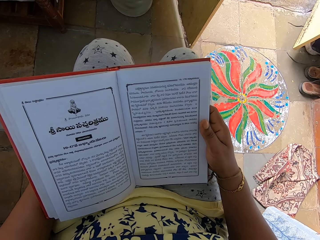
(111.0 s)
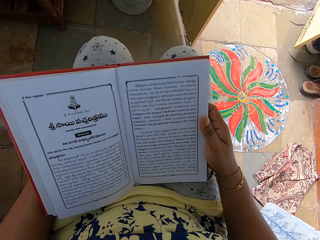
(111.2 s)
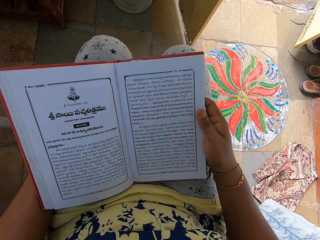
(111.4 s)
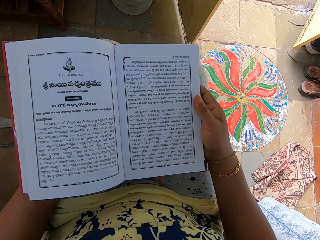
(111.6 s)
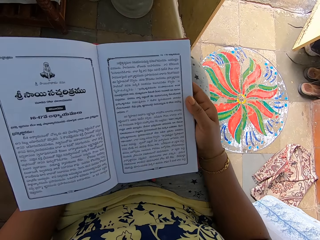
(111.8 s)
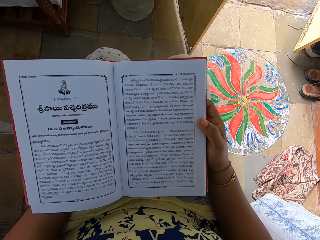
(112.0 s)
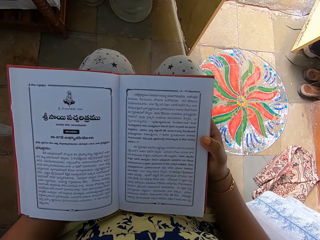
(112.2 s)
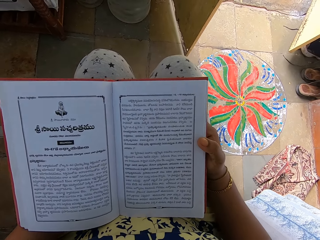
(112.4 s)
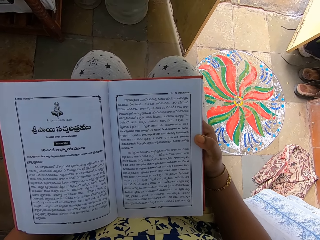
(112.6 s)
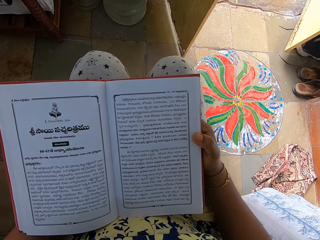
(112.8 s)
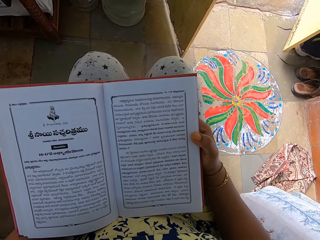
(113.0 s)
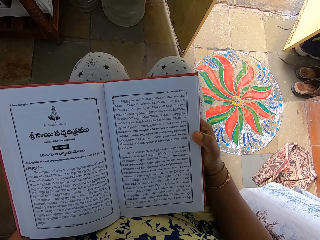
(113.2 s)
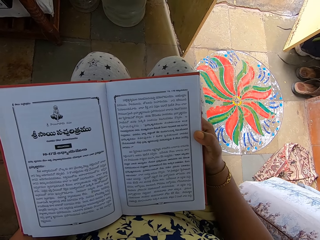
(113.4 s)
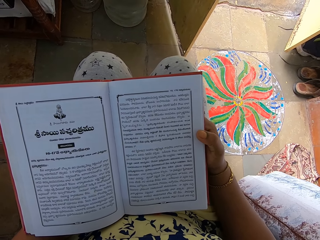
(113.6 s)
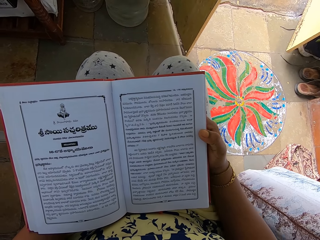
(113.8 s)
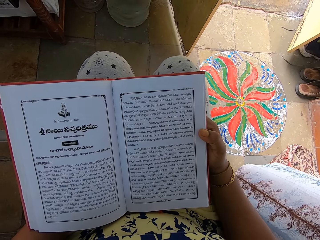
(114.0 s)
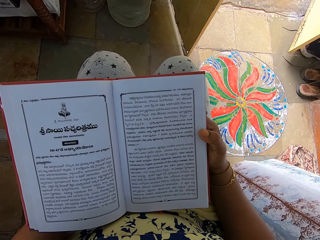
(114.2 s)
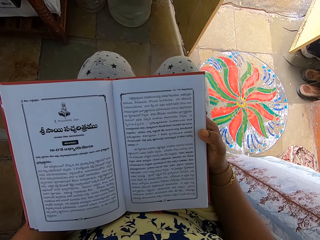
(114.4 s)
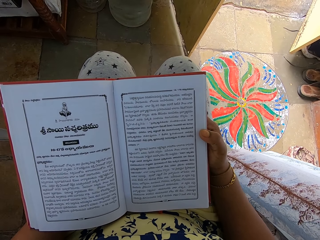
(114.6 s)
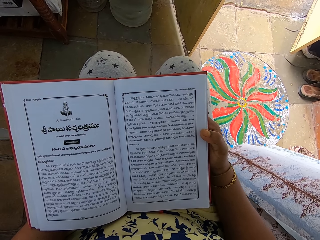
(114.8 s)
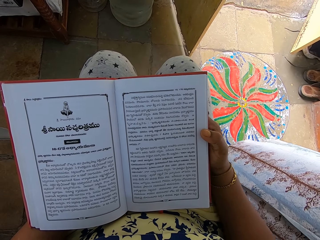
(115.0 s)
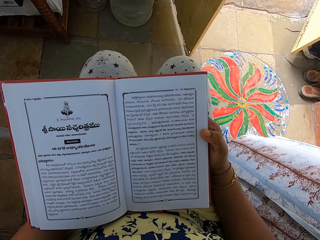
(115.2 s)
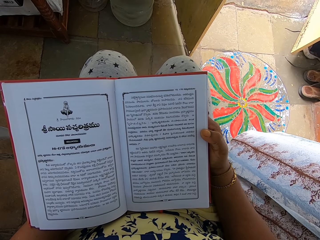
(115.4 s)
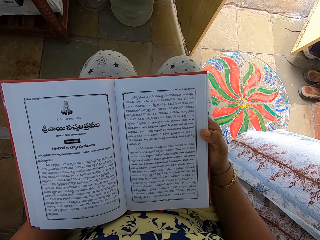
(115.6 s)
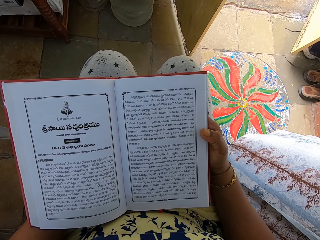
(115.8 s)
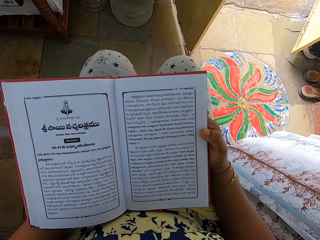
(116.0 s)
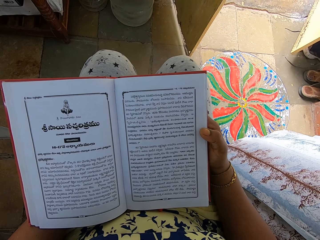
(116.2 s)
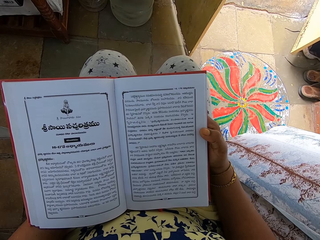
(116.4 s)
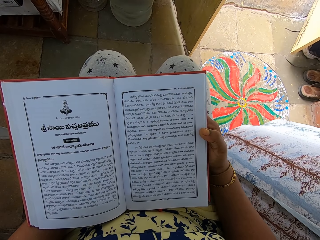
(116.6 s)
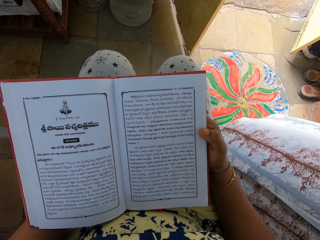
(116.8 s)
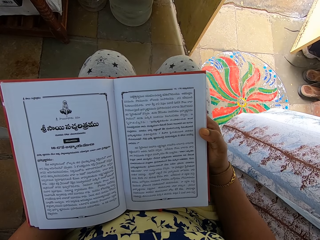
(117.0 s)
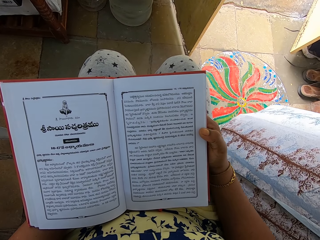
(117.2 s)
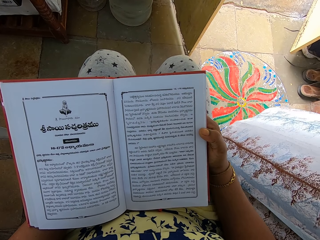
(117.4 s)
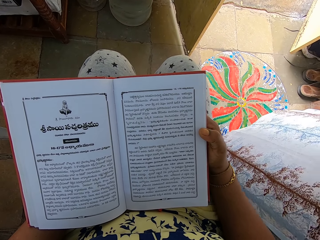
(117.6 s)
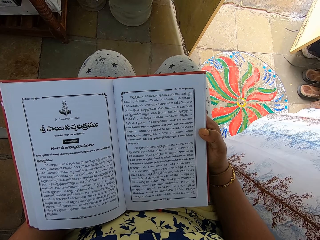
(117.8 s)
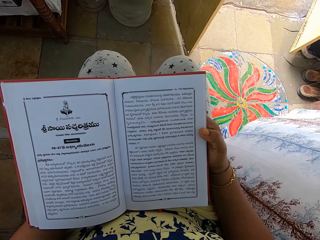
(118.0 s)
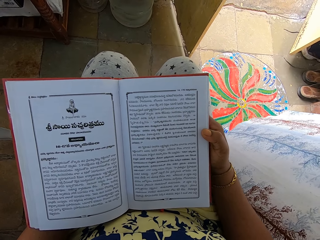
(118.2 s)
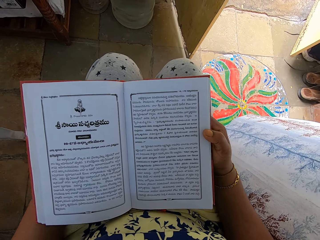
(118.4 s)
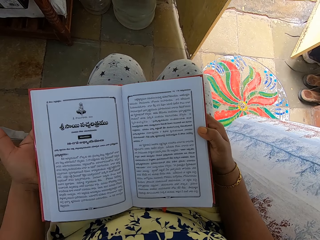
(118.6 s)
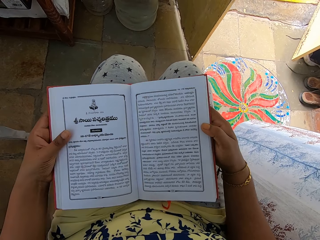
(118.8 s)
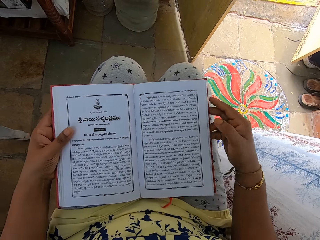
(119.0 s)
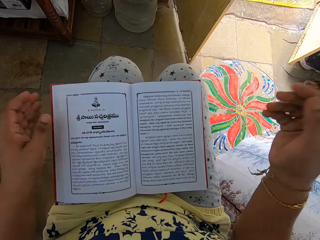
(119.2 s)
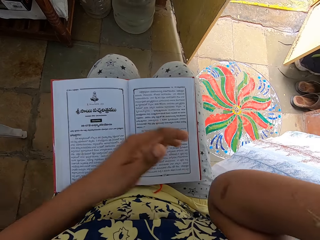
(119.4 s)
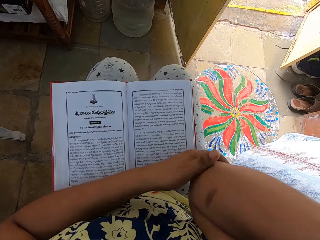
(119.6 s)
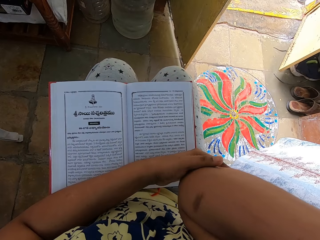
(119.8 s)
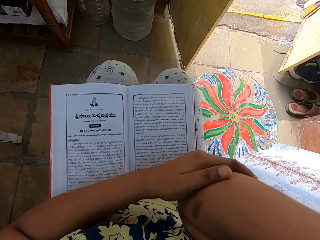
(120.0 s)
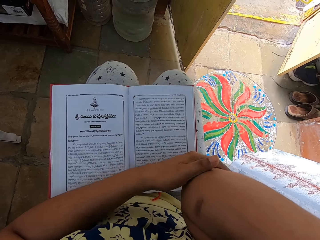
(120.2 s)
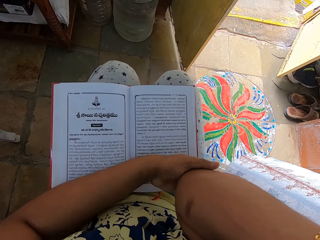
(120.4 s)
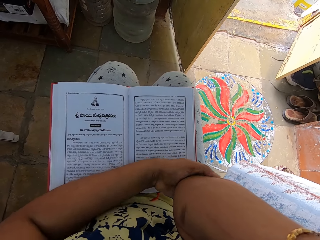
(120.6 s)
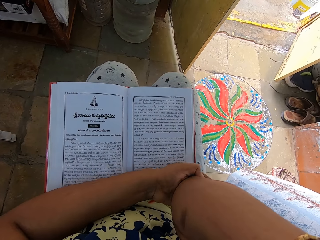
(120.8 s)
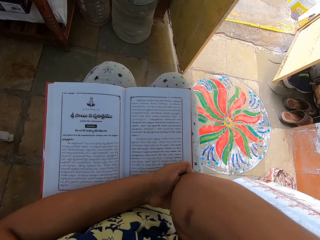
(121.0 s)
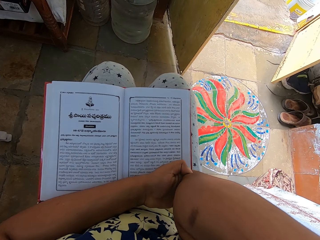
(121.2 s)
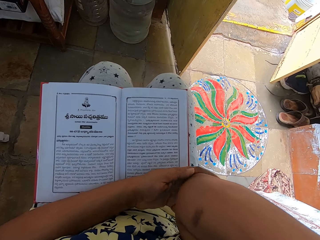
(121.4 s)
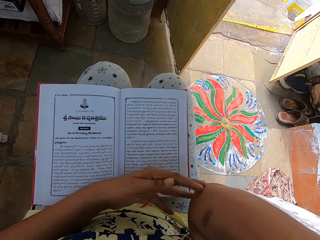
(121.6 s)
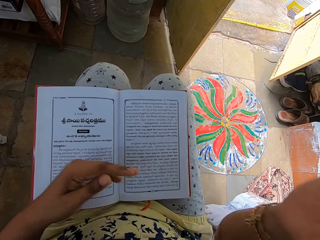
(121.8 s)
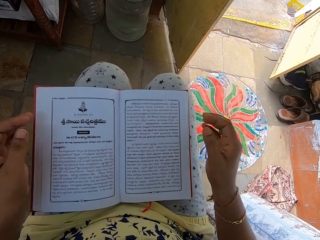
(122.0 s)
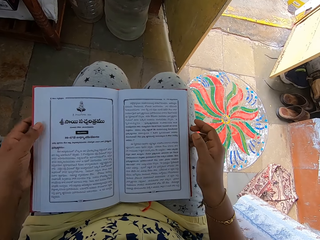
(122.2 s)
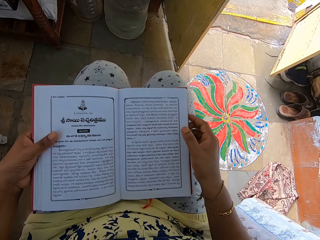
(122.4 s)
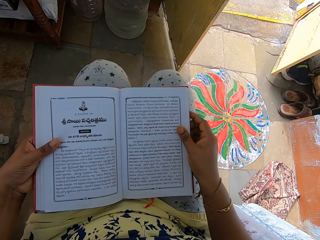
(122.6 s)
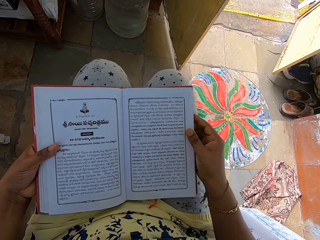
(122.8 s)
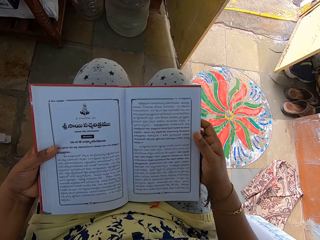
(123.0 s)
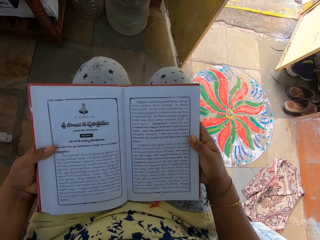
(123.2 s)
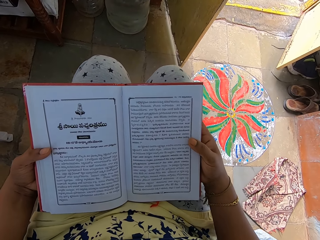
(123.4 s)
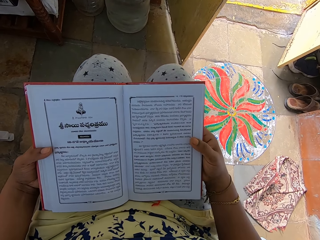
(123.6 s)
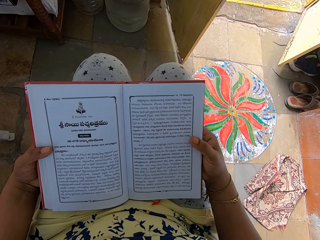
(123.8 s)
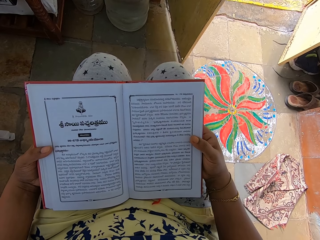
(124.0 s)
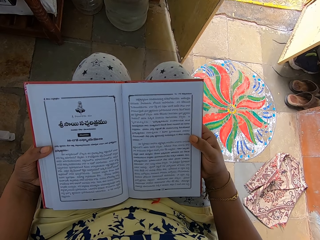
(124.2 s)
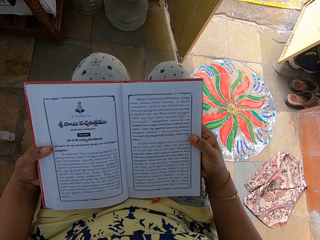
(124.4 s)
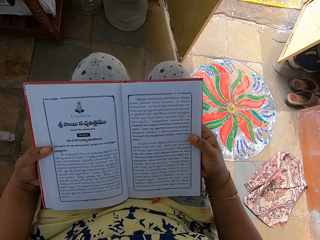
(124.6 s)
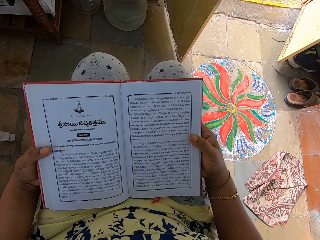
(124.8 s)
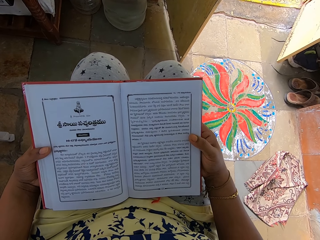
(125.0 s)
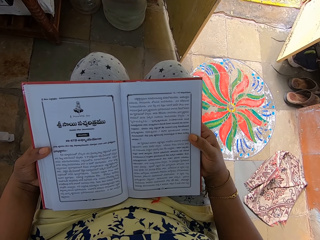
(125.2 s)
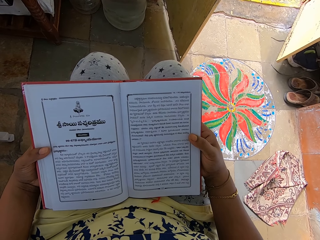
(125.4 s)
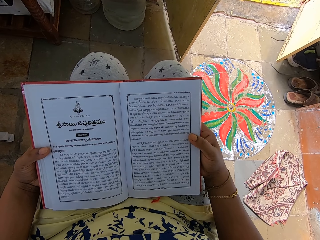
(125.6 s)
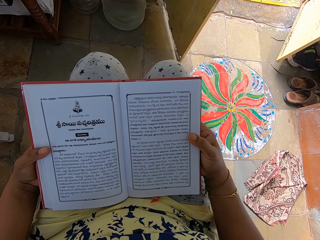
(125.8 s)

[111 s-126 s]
The camera wearer adjusts the book with both hands. She adjusts her left hand on the book and removes both hands from the book. She touches her other hand. She scratches the elbow in her right hand with her left hand. She holds the book with both hands.

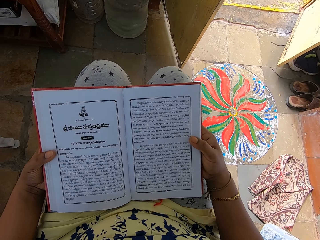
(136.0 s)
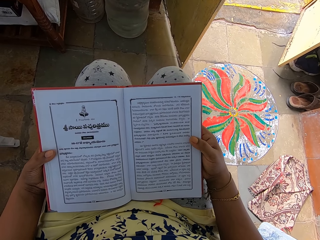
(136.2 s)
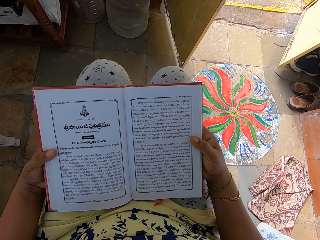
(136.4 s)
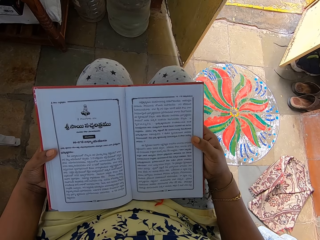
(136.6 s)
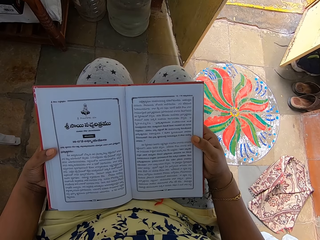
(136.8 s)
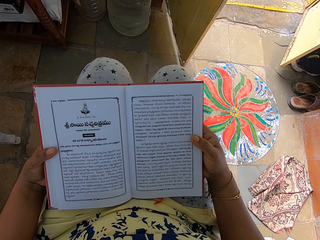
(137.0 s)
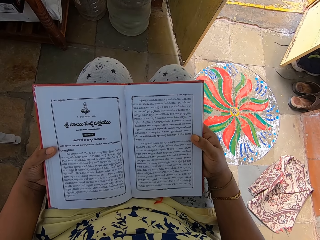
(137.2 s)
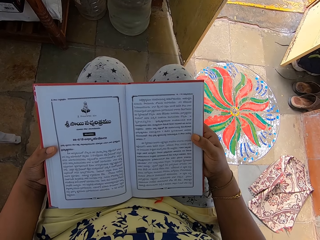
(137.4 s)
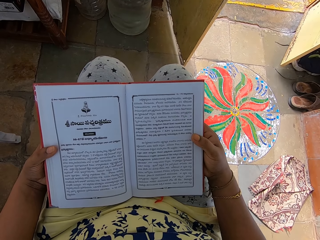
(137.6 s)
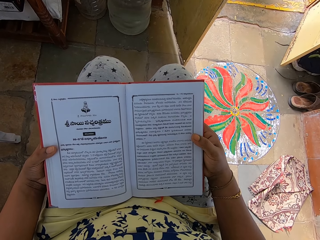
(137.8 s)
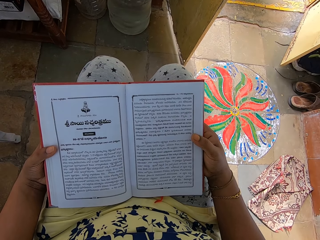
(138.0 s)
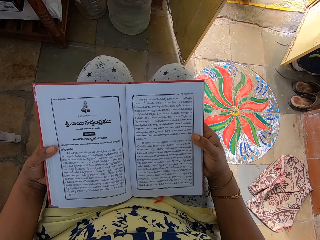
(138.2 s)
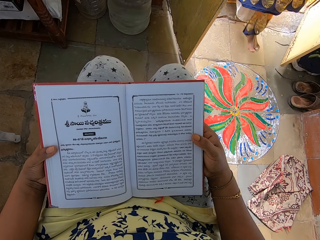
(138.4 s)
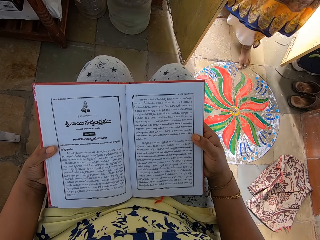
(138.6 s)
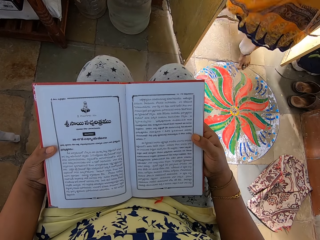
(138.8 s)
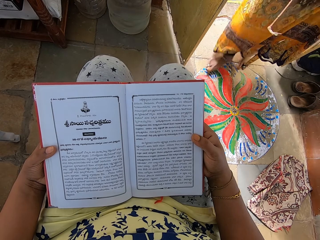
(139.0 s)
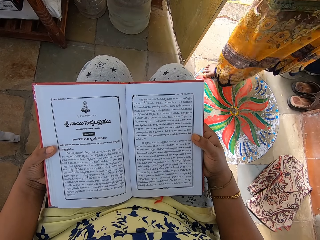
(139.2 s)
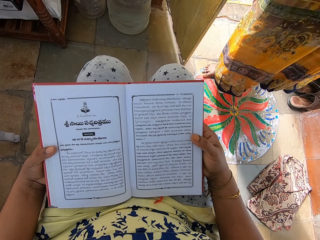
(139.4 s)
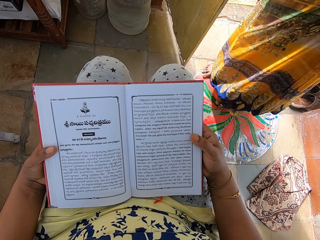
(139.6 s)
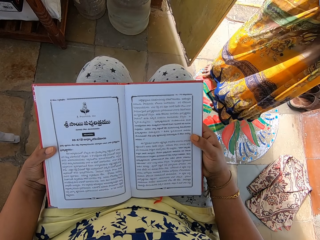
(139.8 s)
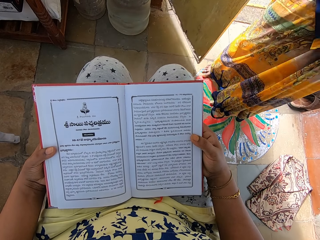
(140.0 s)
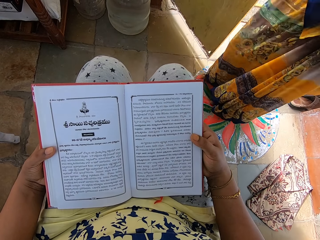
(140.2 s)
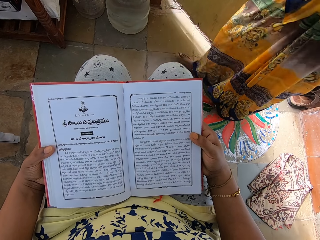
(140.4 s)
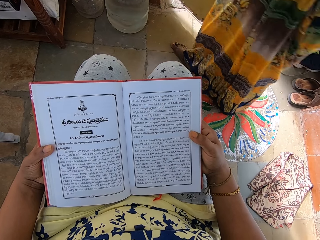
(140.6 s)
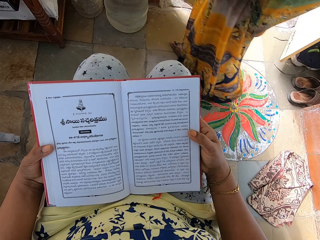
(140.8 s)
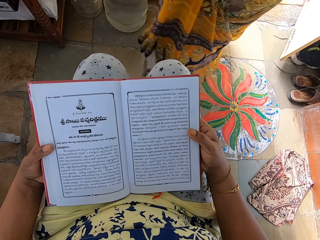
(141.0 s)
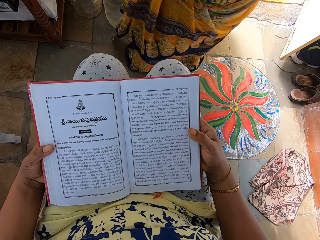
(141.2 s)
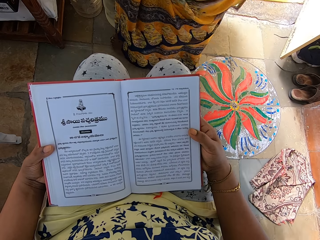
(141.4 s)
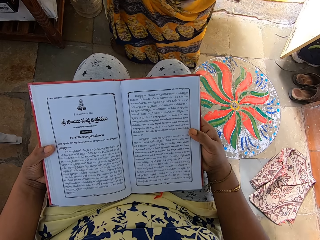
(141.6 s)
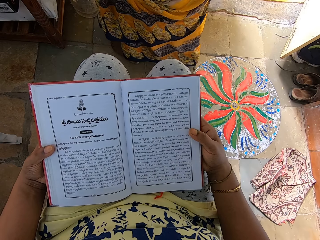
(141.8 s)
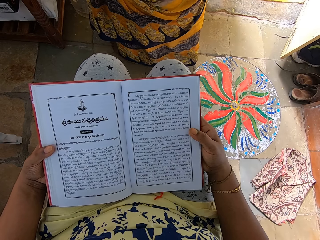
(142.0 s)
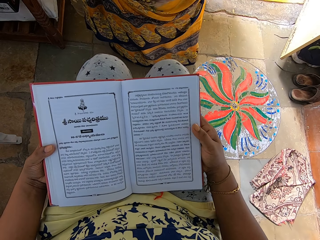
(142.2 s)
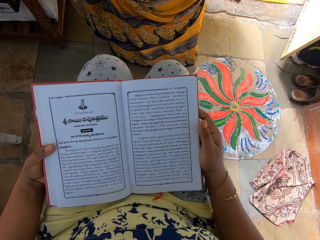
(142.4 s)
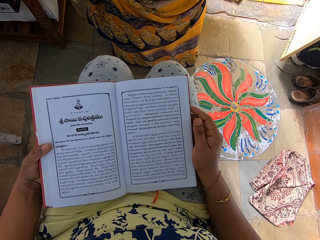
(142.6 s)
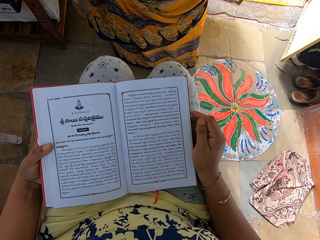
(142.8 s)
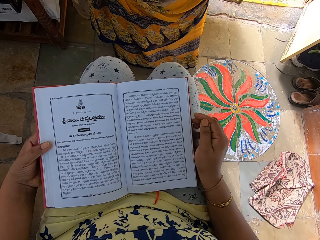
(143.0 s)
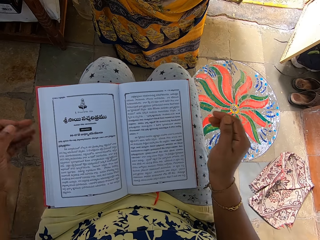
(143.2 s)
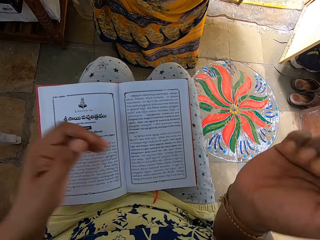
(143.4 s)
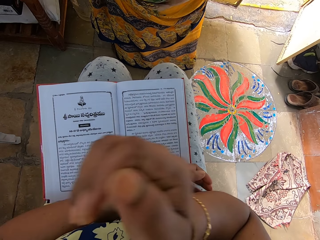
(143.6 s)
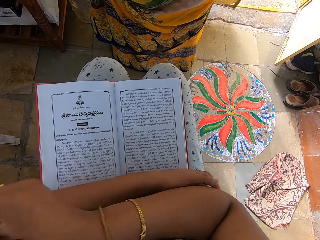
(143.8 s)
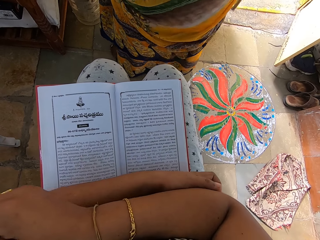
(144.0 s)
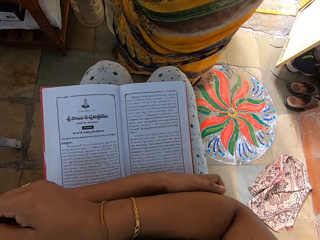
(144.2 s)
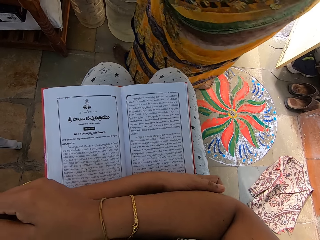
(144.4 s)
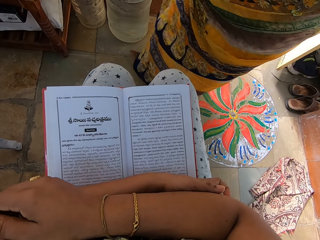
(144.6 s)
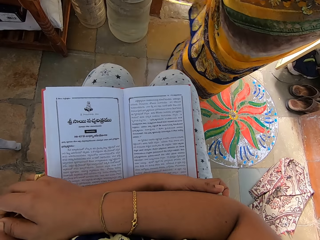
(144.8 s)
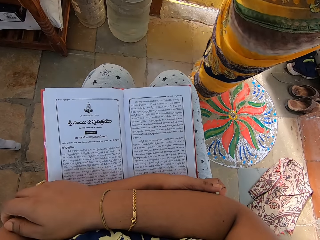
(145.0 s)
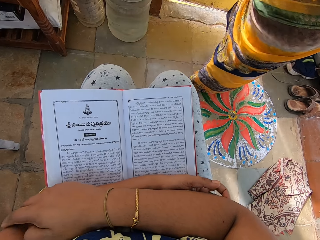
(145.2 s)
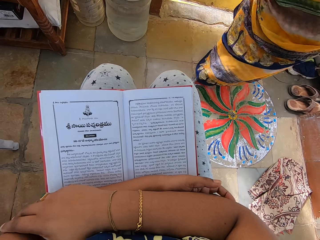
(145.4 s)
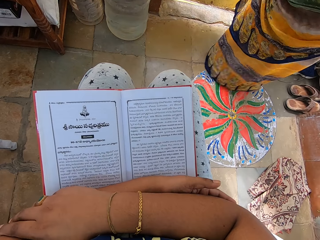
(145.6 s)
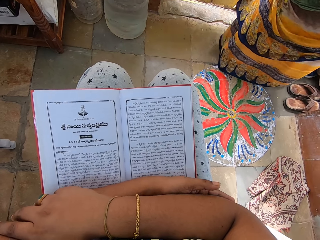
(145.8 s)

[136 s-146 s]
A woman enters the room in the house. The woman closes a door with her right hand. The camera wearer removes both hands from the book. She scratches the elbow in her right hand with her left hand.
